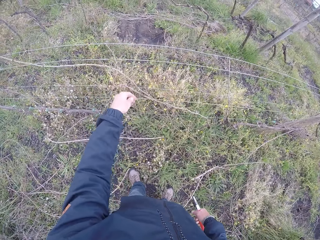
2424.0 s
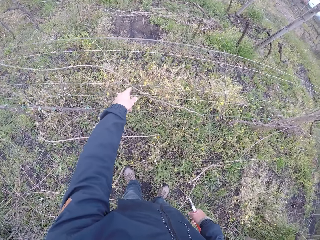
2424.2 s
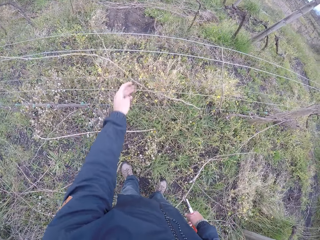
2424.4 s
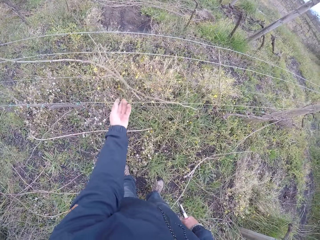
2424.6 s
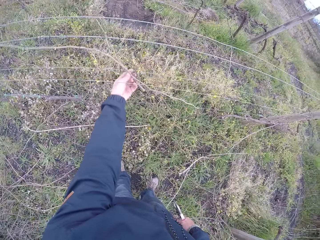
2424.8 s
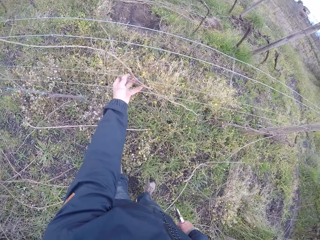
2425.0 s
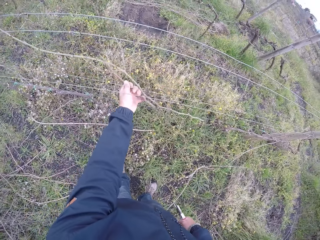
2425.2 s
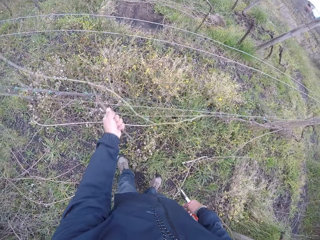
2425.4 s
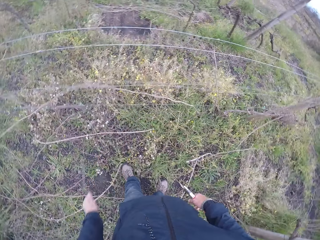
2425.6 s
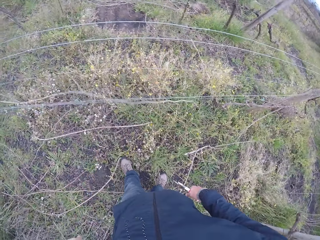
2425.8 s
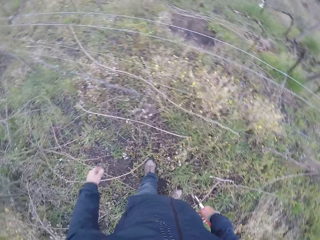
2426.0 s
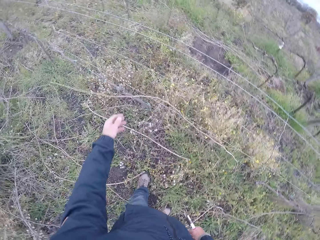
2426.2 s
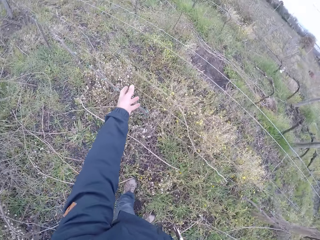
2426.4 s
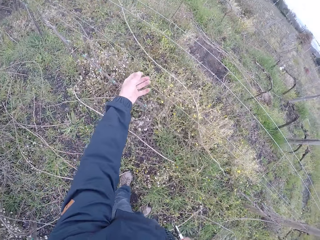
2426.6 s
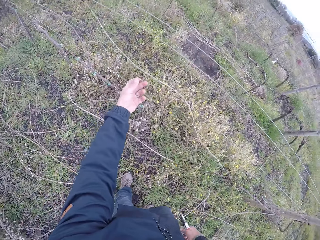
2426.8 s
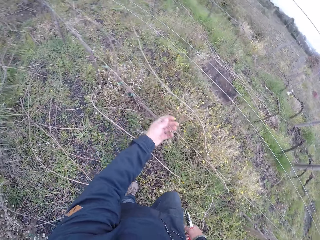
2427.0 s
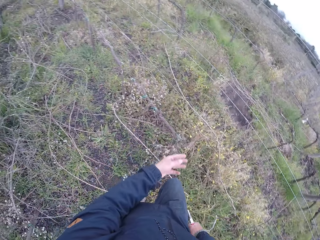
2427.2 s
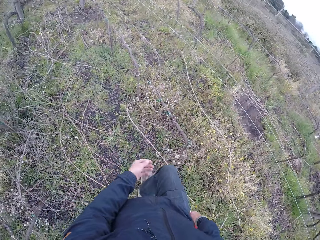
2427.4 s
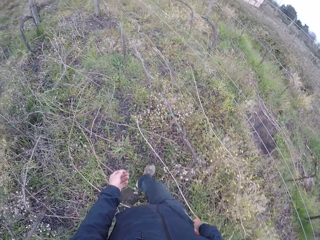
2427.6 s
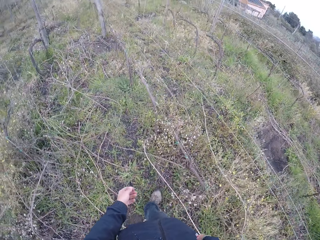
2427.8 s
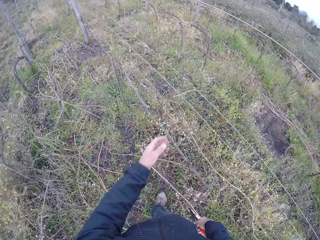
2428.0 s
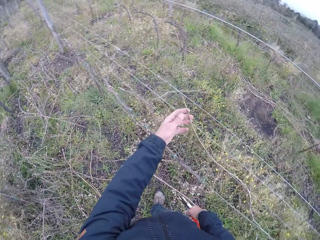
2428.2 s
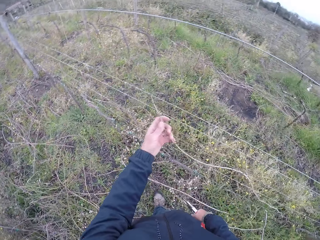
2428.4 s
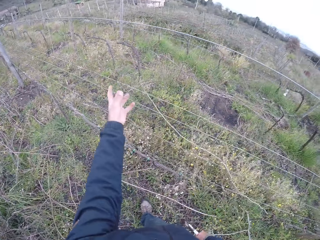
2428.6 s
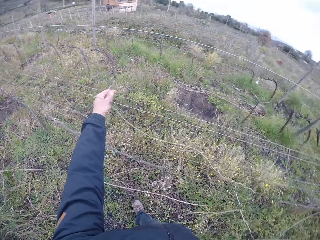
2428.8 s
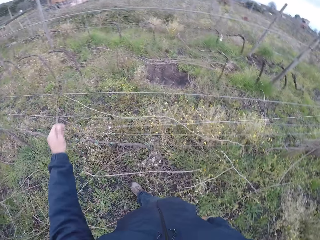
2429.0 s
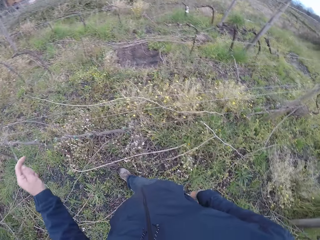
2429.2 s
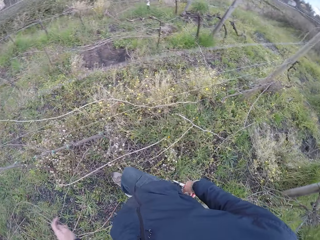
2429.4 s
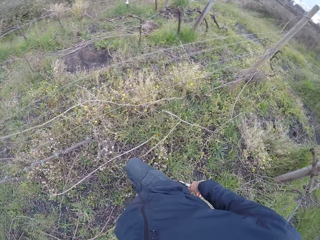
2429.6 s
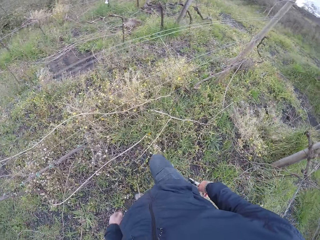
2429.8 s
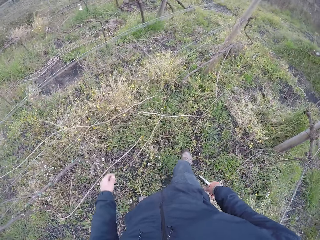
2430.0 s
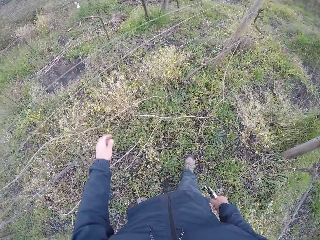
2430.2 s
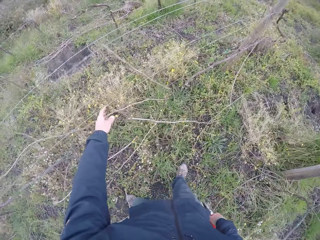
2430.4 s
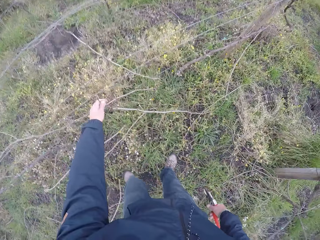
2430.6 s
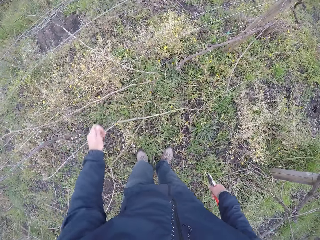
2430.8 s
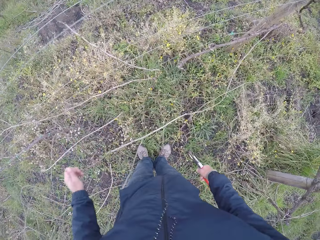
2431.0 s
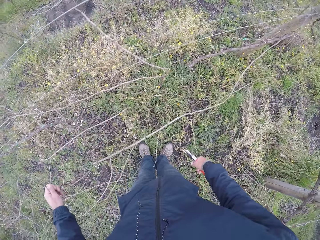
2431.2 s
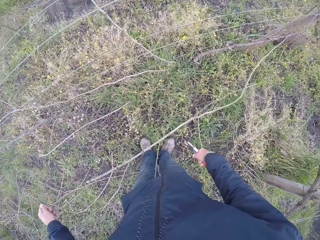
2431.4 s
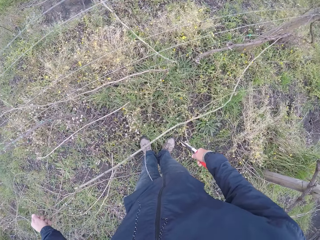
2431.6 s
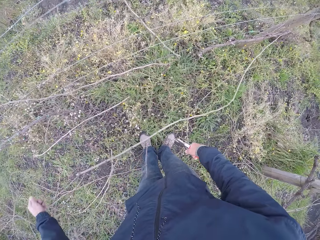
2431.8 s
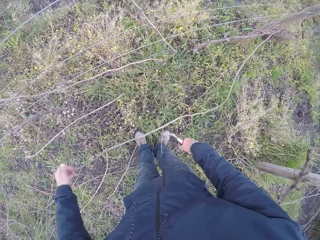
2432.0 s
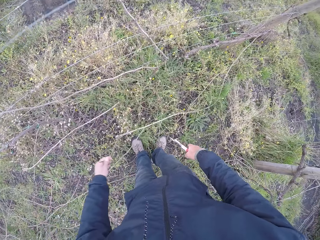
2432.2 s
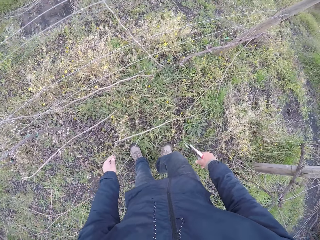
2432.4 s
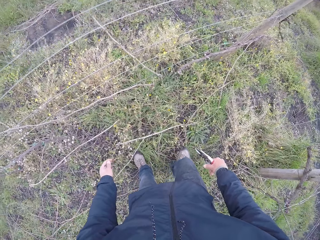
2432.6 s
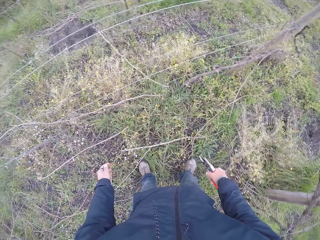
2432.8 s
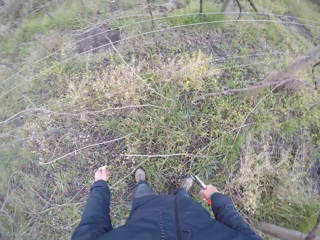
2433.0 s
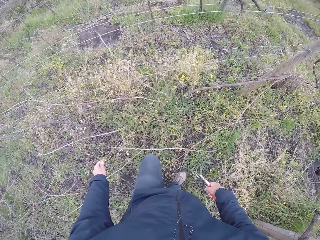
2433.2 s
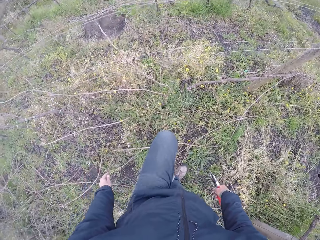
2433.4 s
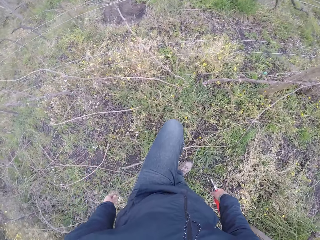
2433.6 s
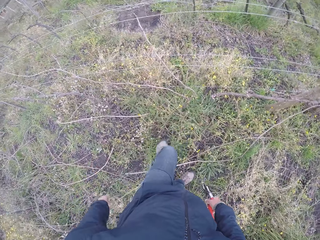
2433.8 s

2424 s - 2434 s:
The camera wearer holds the twig. He removes his hand from the twig. He pulls a stick on the barbed wire fence with his left hand. He stretches his hand. He drops the twig. He stretches his hand. He walks in the field. He pulls the stick on the barbed wire fence with his left hand. He stretches his hand. He pulls the stick on the barbed wire fence with his left hand again. He drops the stick on the floor with his left hand. He turns round. He stretches his hand. He pulls the stick on the floor with his left hand. He walks in the field.

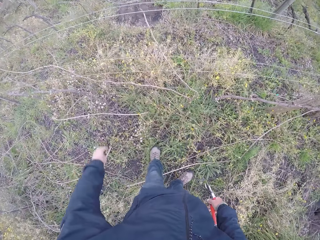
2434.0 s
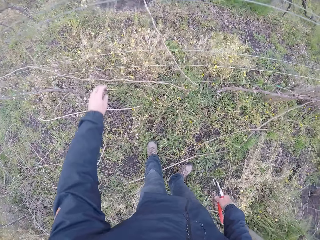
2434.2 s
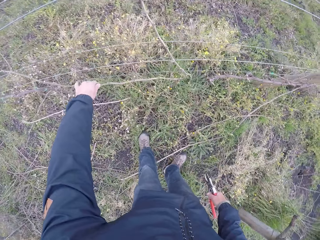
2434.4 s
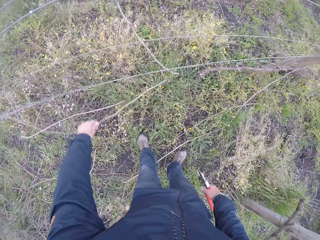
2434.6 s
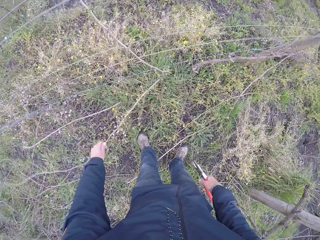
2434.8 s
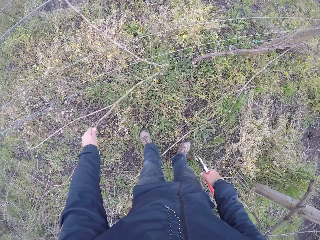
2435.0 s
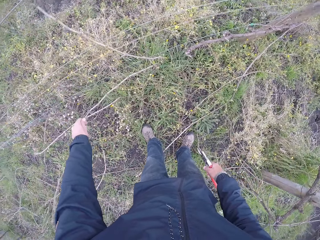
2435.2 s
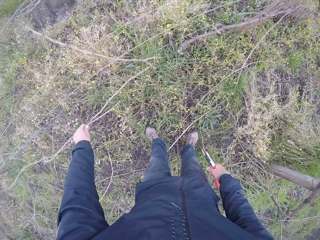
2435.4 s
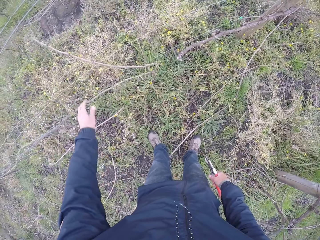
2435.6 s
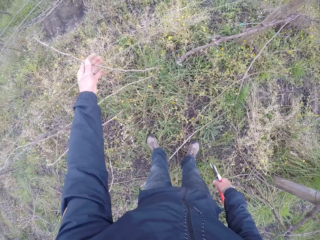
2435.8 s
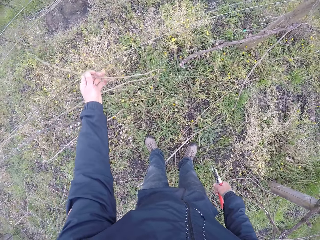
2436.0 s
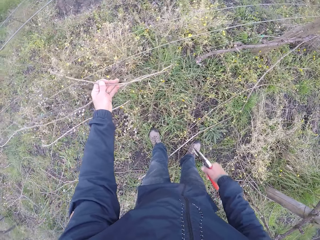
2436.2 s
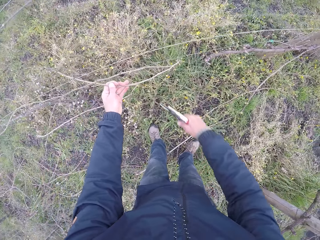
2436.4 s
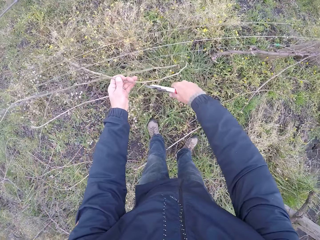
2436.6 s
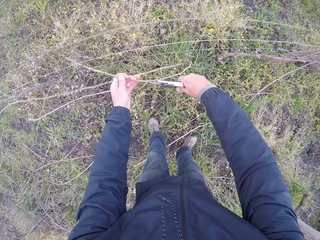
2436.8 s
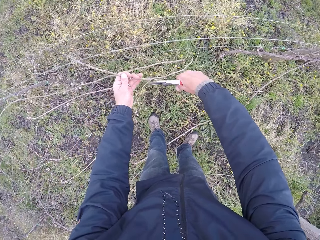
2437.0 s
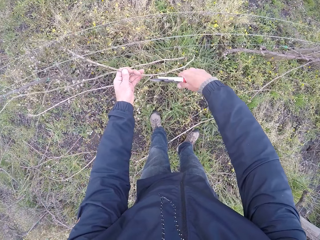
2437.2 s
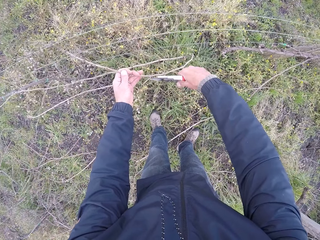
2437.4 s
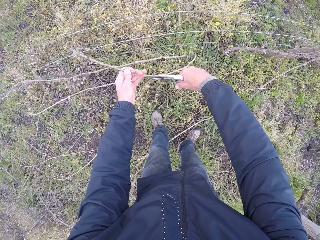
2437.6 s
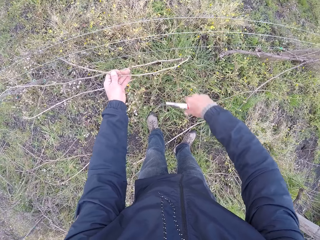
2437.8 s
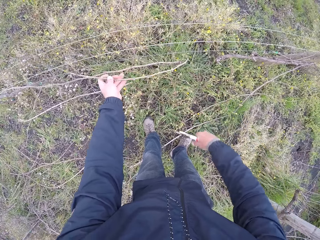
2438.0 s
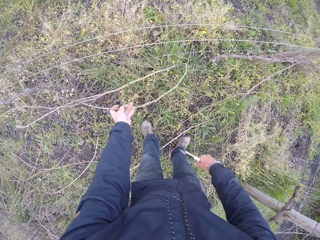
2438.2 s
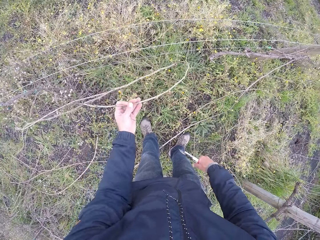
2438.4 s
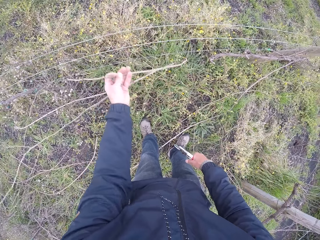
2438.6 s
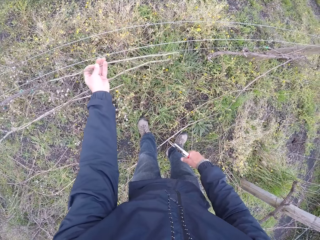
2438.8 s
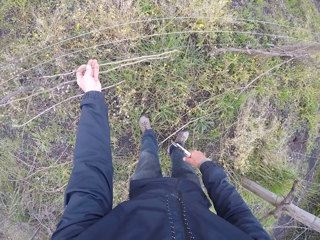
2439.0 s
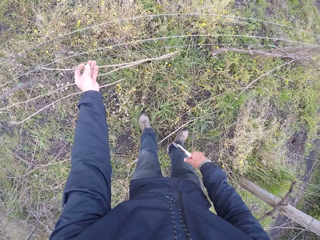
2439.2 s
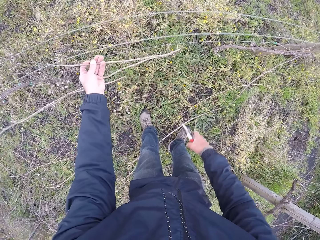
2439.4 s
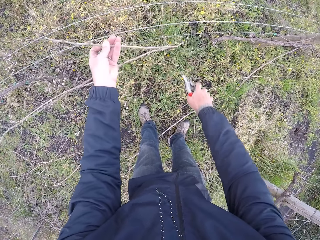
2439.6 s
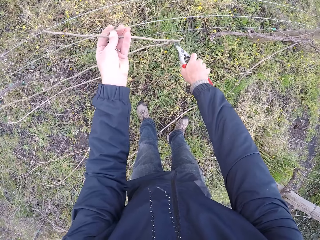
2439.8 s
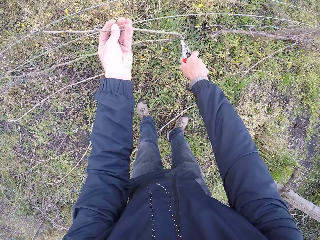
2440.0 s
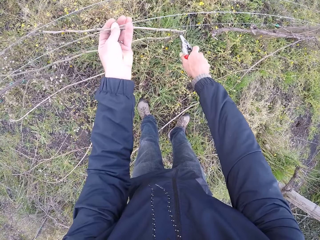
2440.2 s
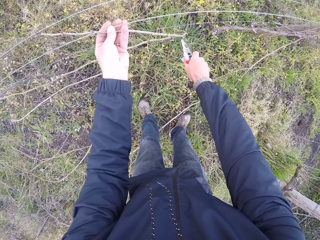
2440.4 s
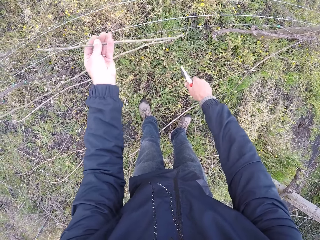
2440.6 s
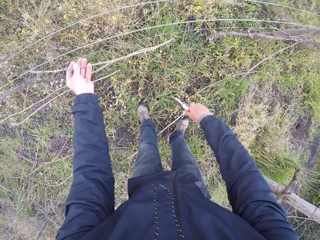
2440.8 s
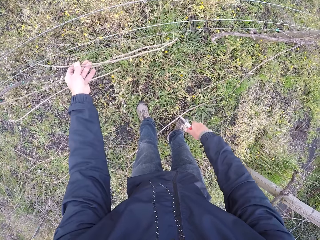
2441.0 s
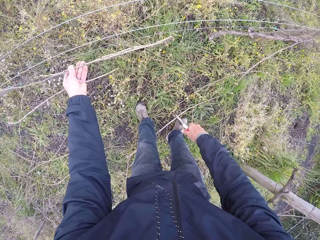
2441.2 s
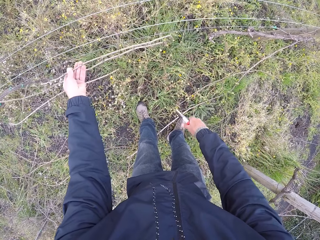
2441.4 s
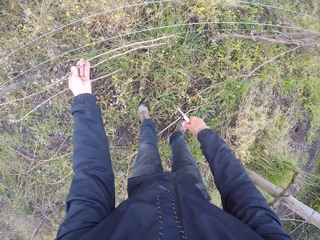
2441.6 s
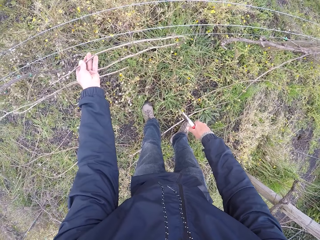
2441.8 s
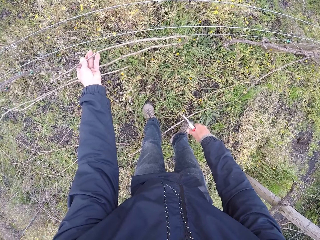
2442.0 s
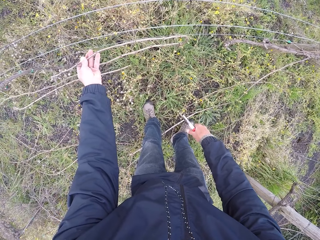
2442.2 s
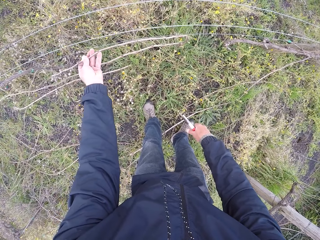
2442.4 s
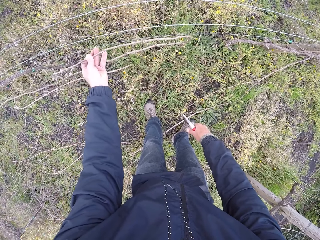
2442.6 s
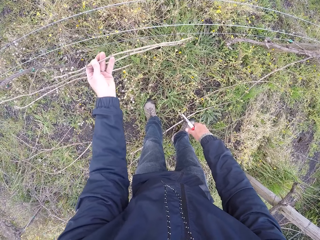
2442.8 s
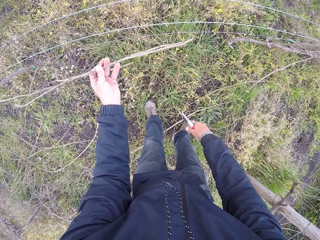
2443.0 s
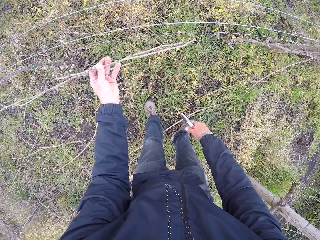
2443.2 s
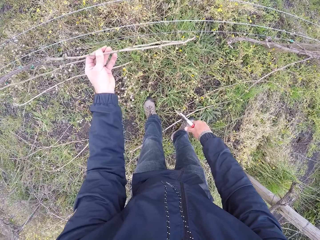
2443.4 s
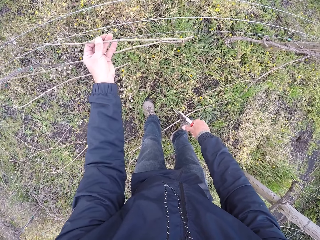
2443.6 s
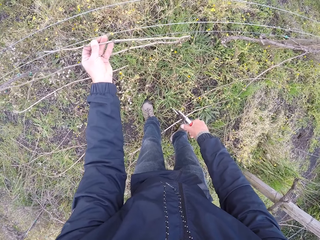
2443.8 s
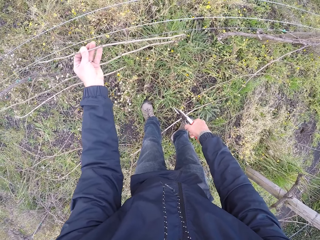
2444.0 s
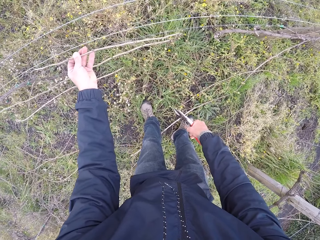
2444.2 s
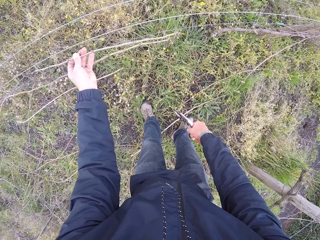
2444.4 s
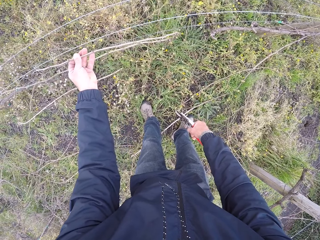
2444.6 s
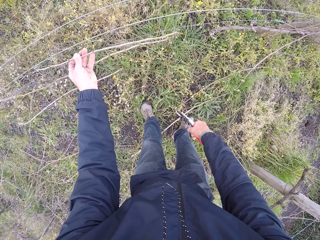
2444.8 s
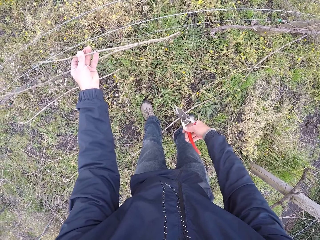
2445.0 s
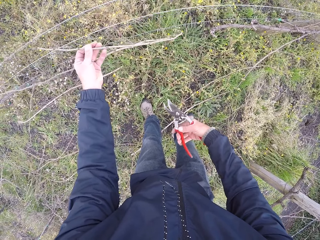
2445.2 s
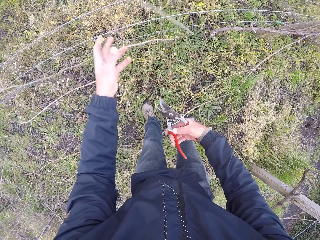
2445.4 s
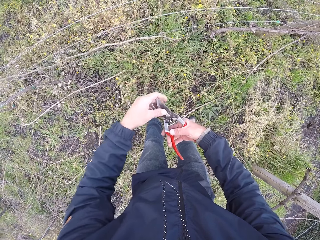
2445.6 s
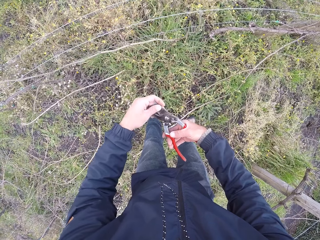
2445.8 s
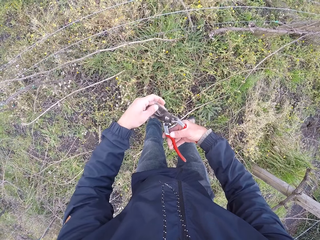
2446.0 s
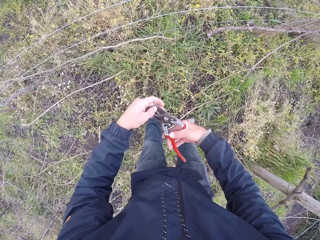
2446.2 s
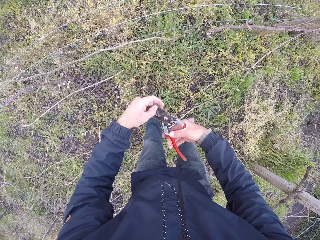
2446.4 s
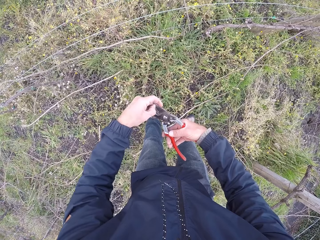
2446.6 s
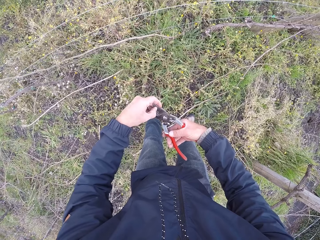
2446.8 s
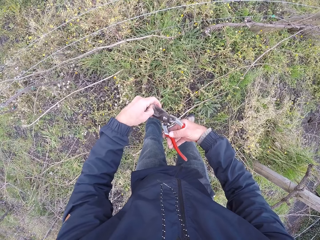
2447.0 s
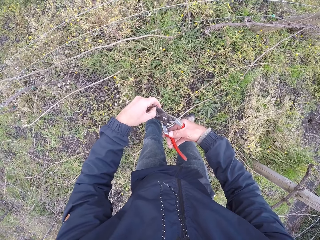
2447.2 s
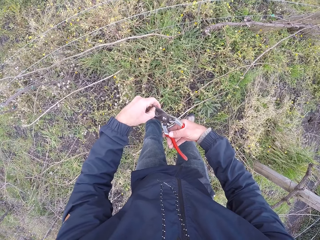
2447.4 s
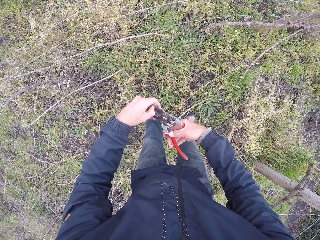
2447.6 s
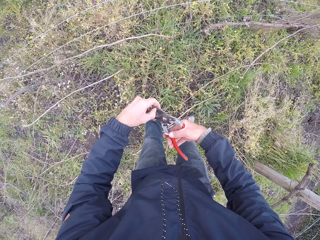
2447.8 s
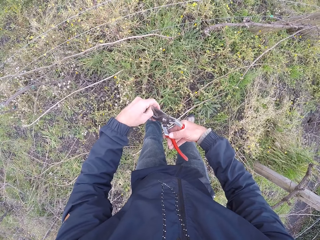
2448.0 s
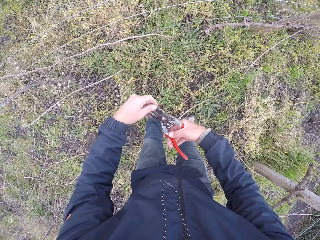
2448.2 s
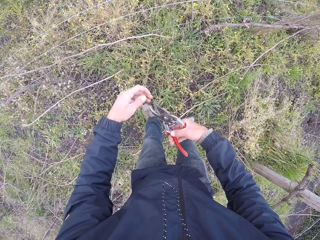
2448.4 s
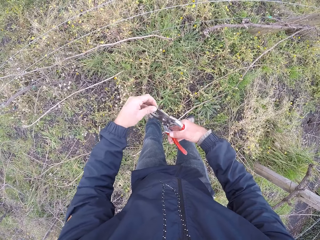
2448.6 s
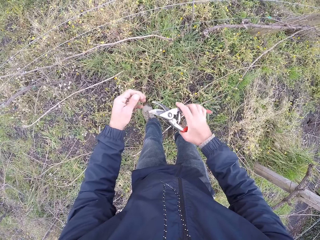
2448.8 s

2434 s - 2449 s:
The camera wearer pulls a stick or twig on the barbed wire fence with his left hand. He holds the twig. He pulls the stick on the barbed wire fence with his left hand again. He cuts the stick with the stick cutter in his right hand. He pulls the twig and drops the twig. He cuts the stick with the stick cutter in his right hand again. He holds the twig. He cleans the pruner with his left hand. He holds the pair of pliers with both hands and scratches the pair of pliers with the left thumb finger.
